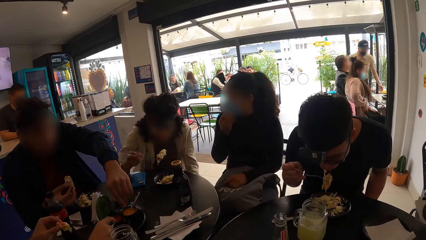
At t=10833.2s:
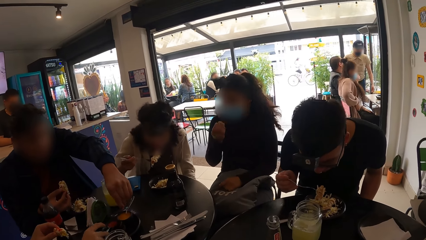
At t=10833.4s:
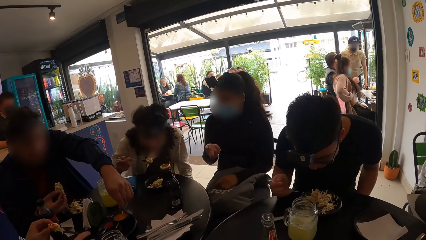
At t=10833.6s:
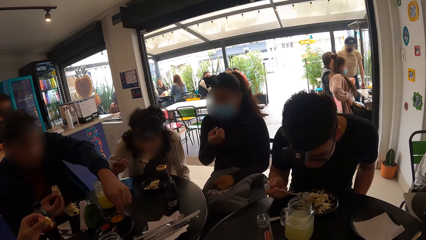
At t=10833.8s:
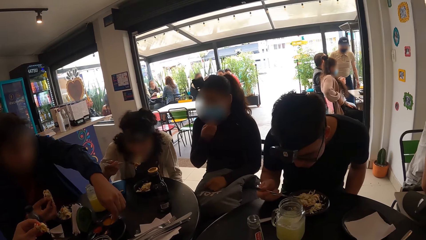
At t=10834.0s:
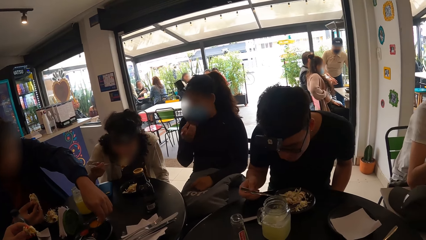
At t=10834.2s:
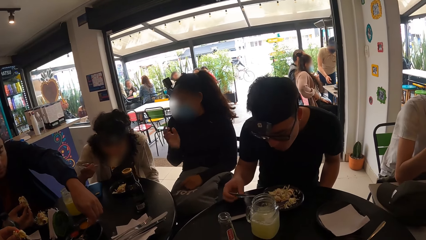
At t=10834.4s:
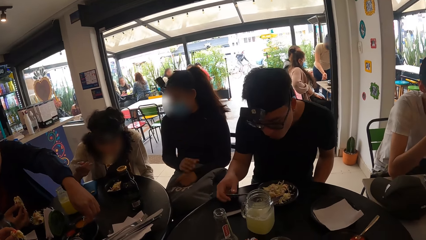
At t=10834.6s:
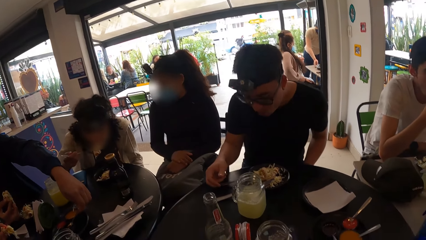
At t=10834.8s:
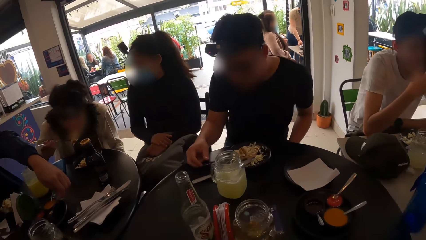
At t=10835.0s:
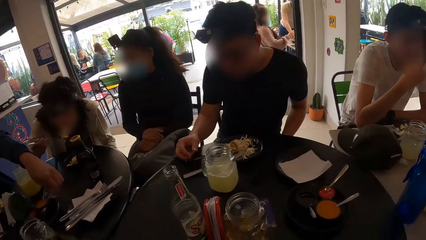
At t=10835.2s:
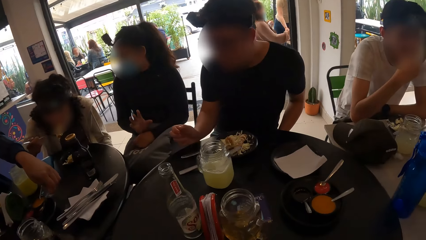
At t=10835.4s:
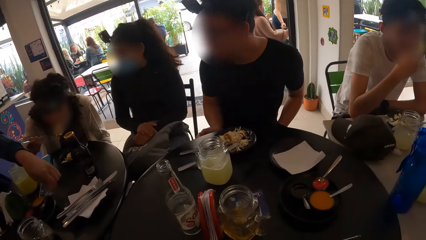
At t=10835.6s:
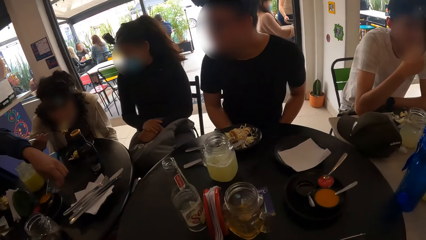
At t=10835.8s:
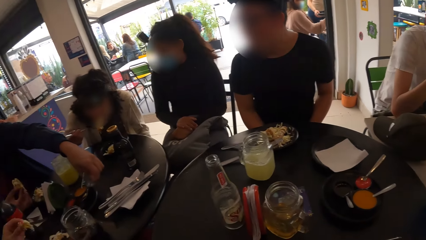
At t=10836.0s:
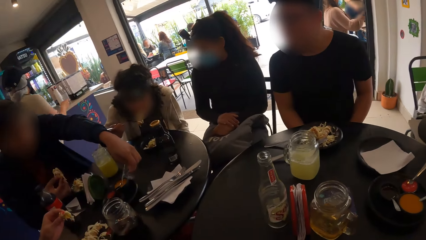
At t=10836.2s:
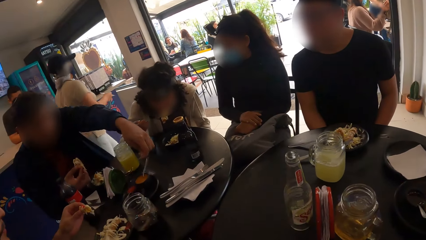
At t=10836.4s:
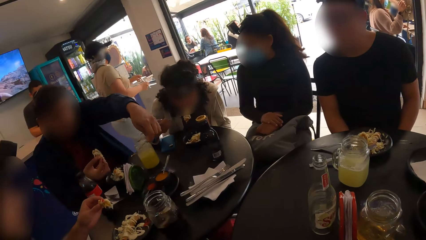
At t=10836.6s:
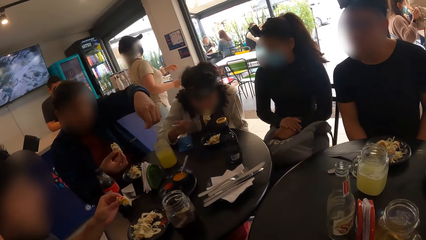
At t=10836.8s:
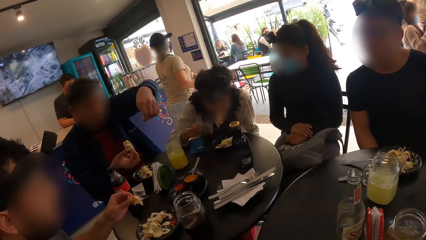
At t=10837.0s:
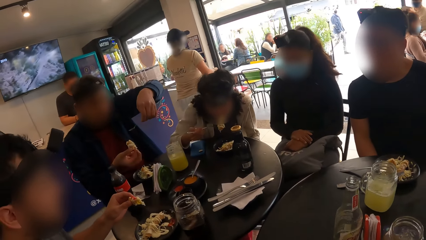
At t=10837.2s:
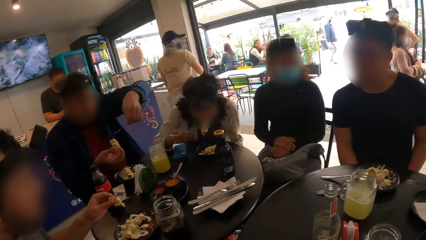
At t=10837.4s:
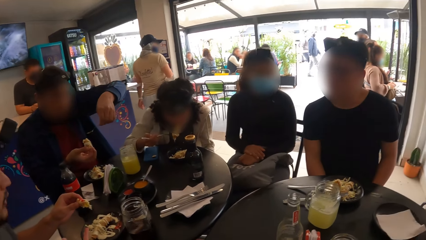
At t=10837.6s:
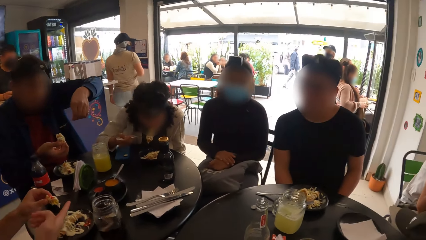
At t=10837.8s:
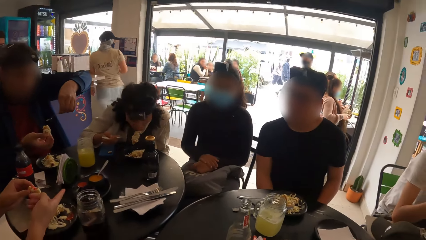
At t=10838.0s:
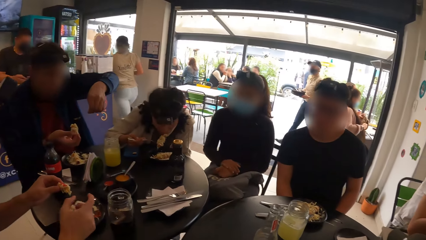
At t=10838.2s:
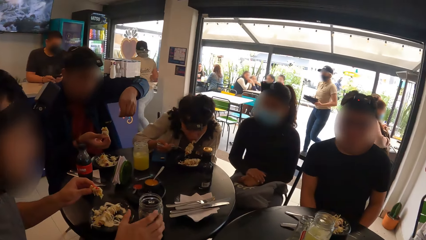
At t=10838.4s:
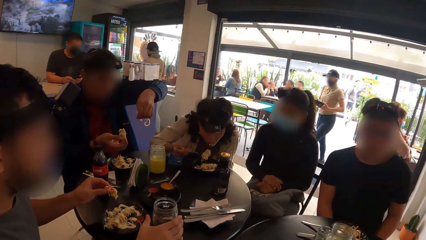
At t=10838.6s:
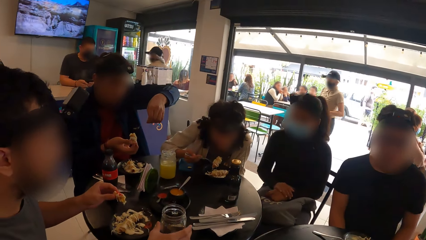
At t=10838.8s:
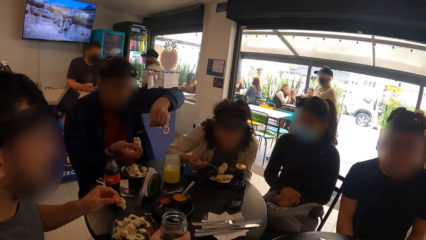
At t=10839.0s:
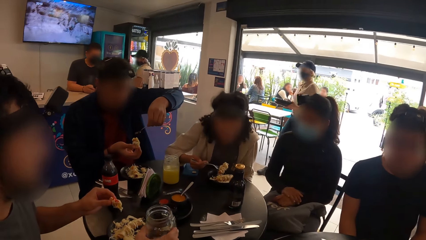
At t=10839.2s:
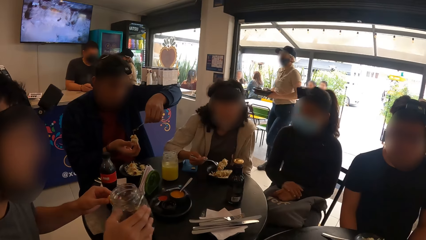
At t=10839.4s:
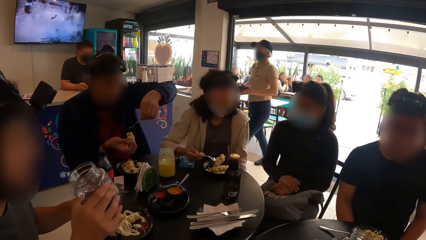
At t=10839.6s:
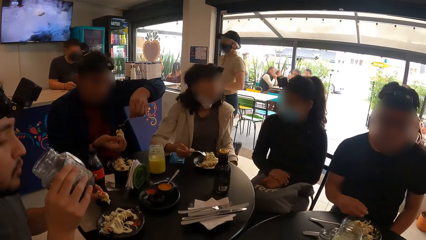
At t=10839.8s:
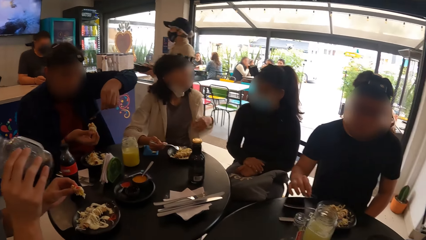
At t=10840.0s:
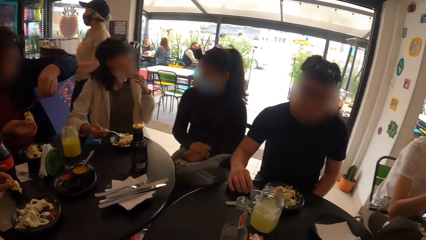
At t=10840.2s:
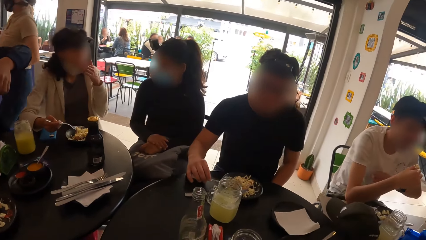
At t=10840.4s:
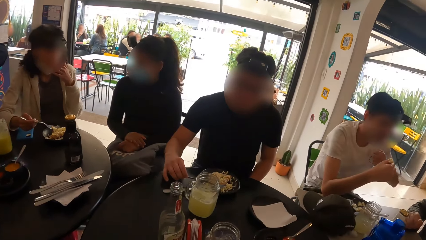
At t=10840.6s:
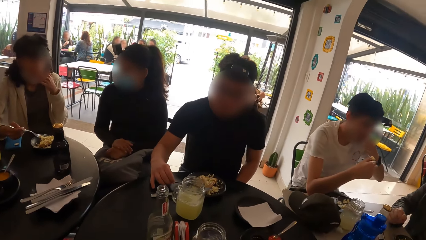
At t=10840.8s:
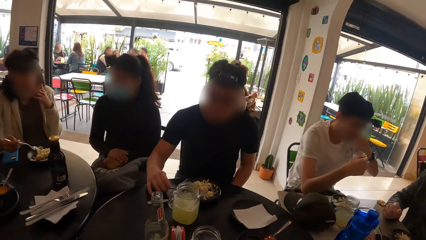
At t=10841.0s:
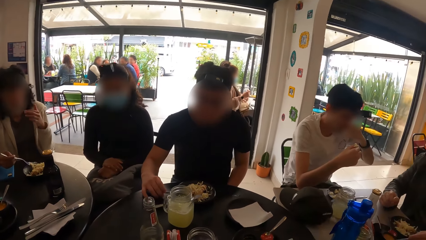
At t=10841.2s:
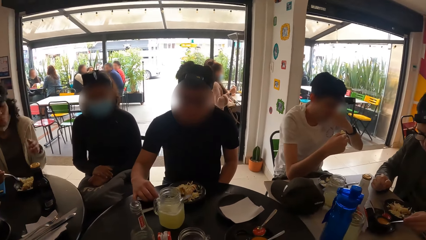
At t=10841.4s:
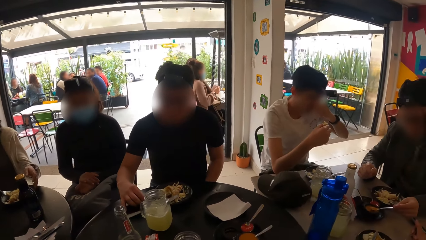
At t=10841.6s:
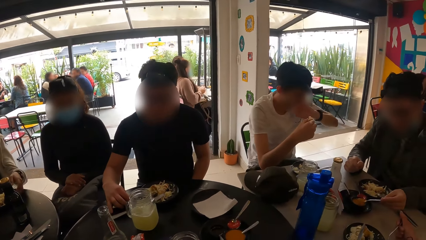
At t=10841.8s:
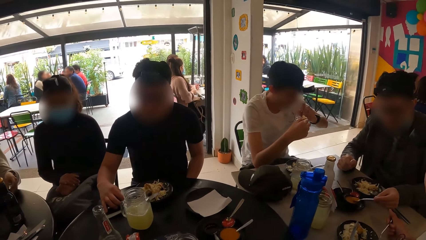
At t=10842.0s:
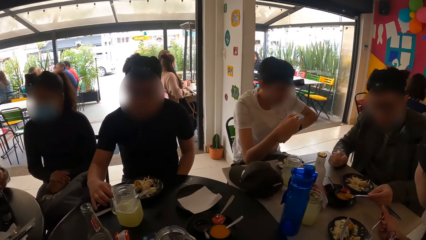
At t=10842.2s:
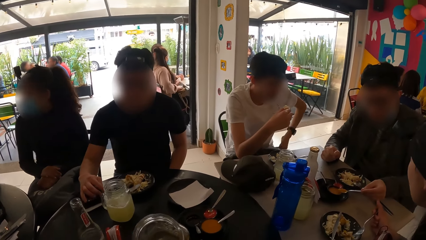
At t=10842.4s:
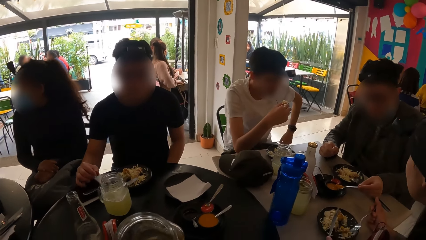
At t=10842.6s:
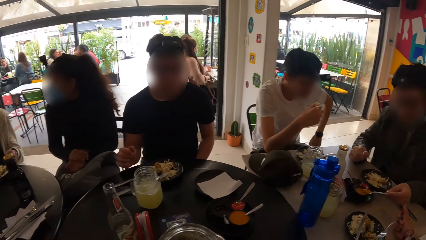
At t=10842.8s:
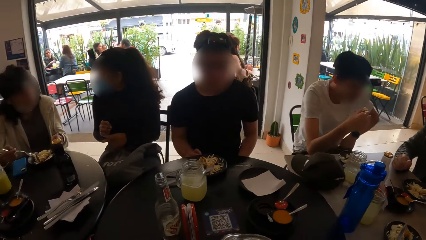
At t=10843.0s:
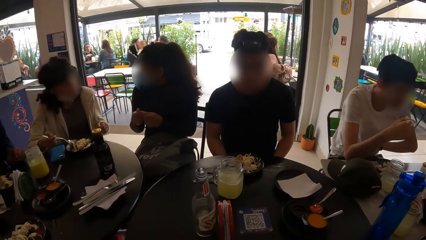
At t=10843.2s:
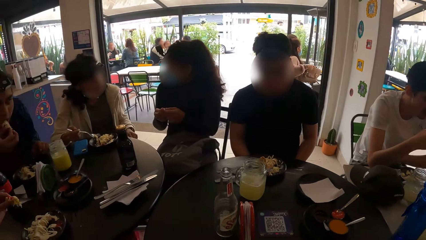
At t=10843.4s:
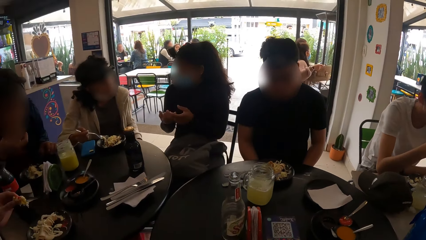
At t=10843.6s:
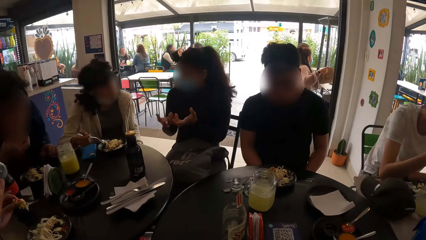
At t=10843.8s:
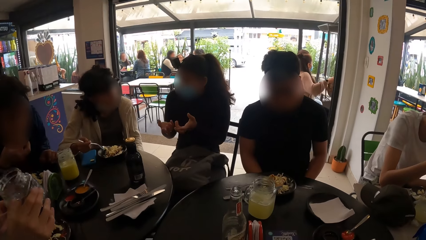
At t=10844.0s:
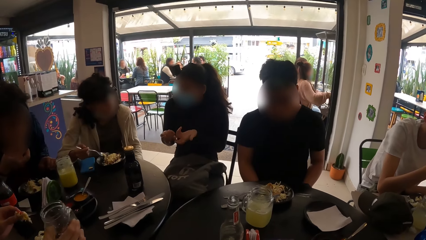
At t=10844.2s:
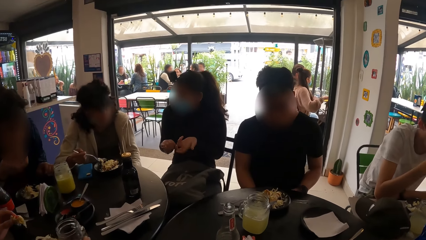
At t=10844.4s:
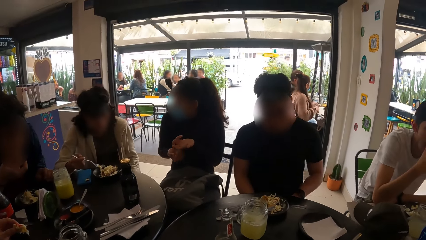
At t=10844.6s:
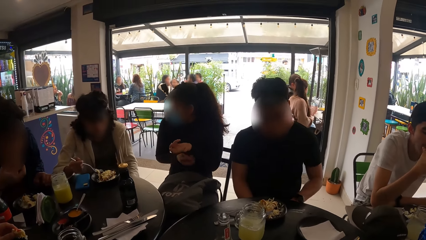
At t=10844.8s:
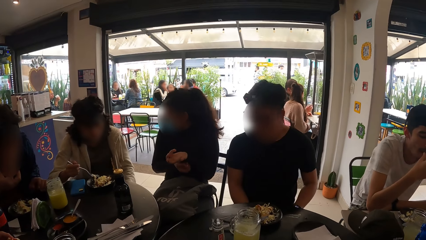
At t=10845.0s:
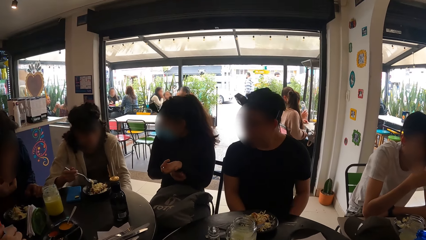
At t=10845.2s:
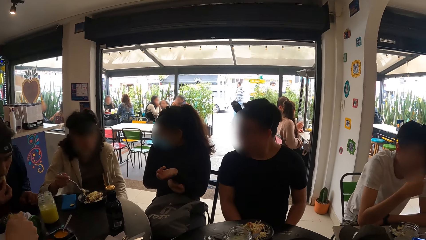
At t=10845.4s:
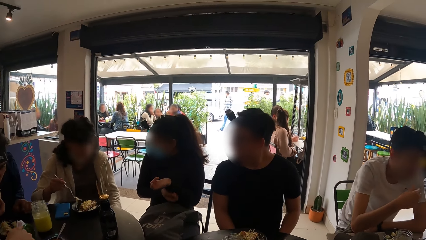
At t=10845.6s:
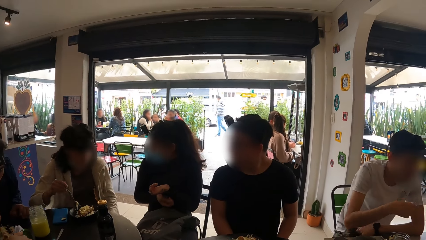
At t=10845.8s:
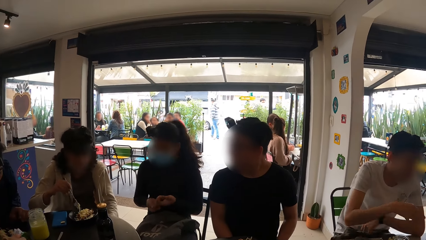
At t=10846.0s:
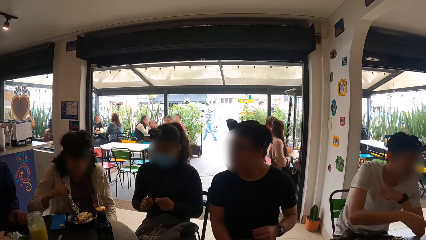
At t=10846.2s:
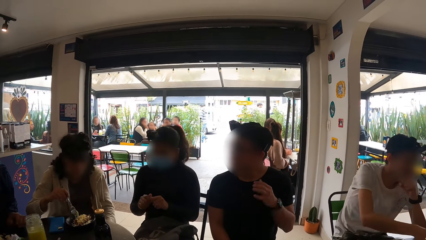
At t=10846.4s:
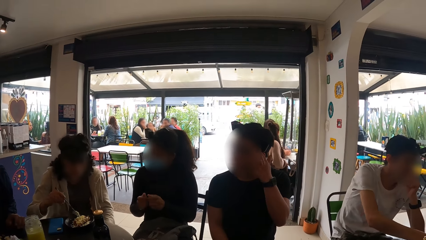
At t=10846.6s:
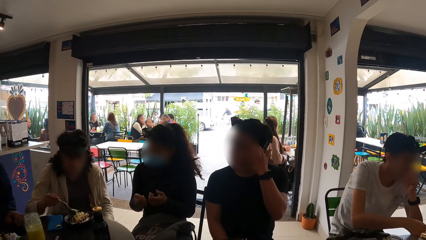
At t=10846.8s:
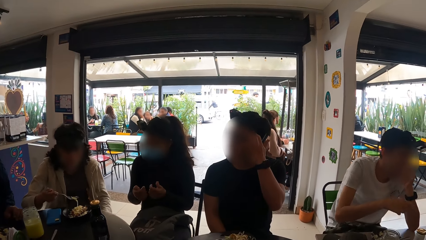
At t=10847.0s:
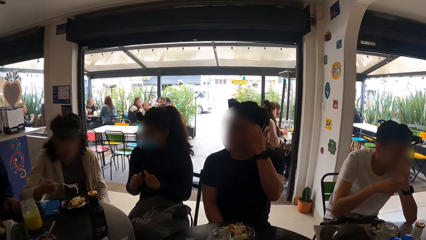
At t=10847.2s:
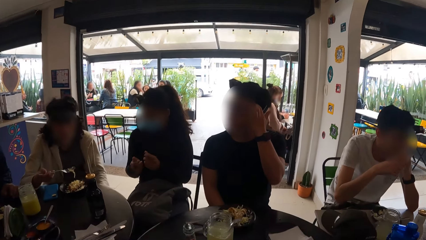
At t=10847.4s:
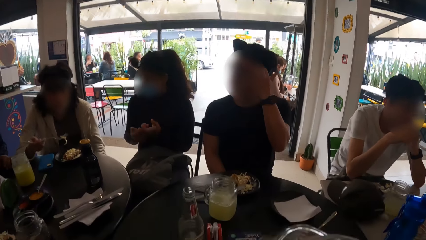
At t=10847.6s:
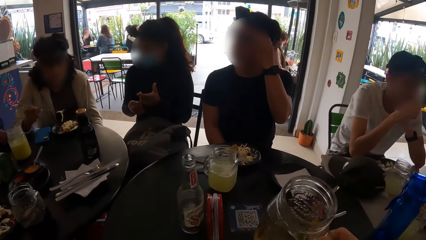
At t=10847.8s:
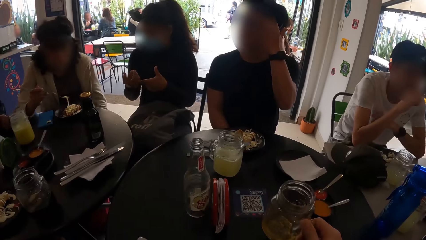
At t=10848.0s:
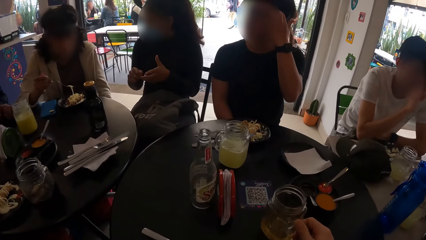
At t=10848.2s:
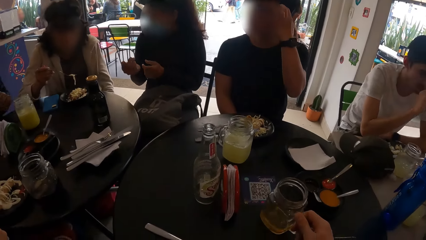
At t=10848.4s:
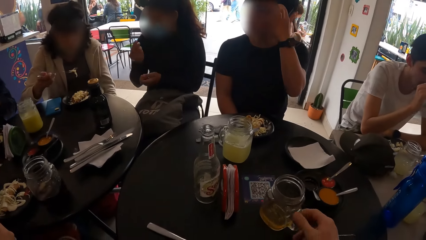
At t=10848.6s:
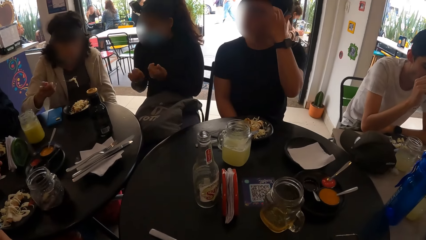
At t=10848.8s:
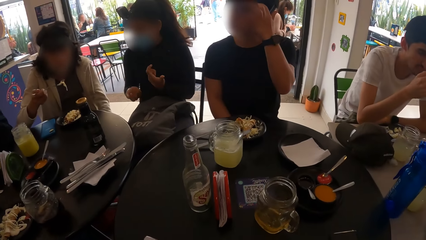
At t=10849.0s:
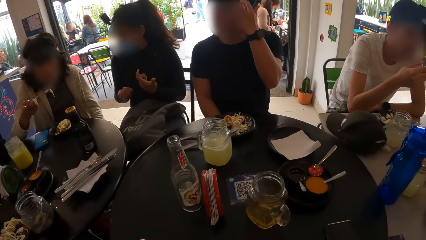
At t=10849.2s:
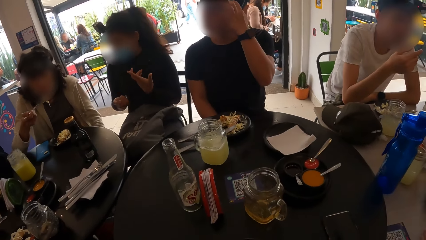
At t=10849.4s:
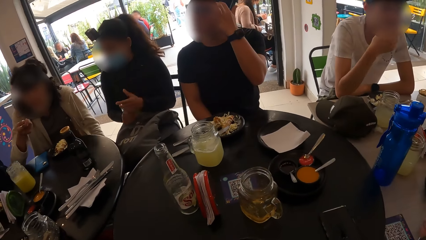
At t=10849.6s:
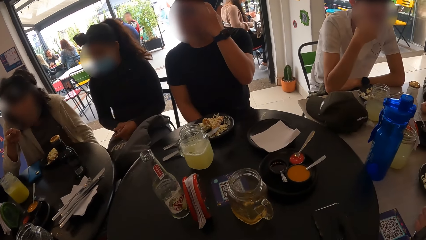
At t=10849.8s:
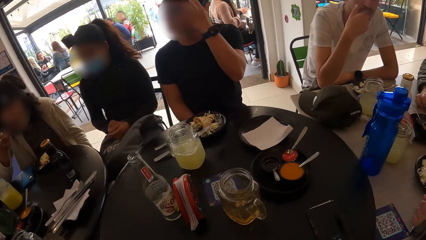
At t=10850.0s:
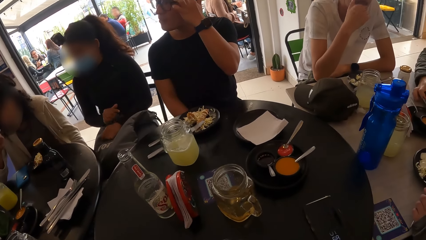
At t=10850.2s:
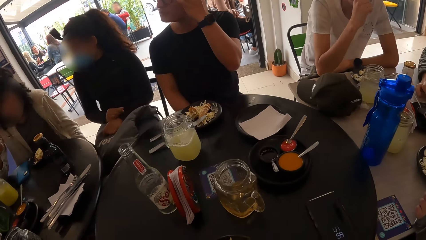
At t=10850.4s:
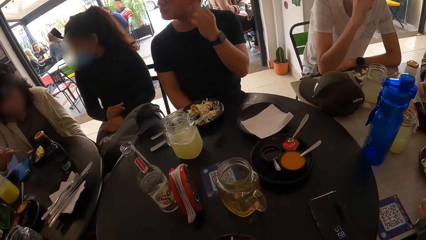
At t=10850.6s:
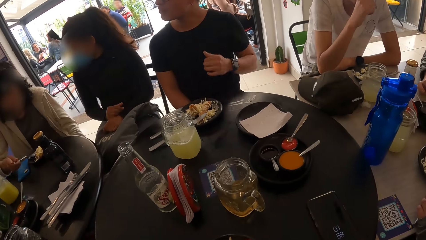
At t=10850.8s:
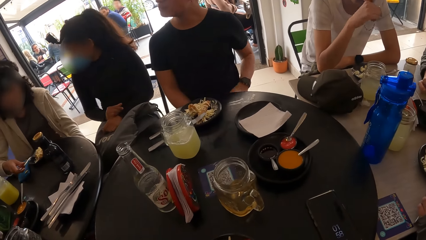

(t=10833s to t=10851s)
The woman puts the food into her mouth with the fork in her right hand. A man drops the fork into the plate on the table with his right hand. A second man chops chili with a spoon and takes sauce from the plate of sauce on the table with the spoon in his left hand. The woman converses with another woman. The second man puts the sauce on the spoon into the food in his right hand. A third man picks up a cup of juice from the table with his right hand. The second man pours soup in a kebab with the spoon. The third man drinks from the cup of juice in his right hand. The first man adjusts the fork in the plate with his right hand. The other woman converses with the woman. The second man puts the food into his mouth with his right hand. The camera wearer looks at the first man. The third man drops the cup of juice on the table with his right hand. The woman converses with the other woman. The first man scratches his face. The camera wearer drops a cup of juice on the table with his right hand. The woman puts food into her mouth with the fork in her right hand.
